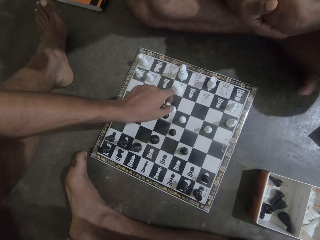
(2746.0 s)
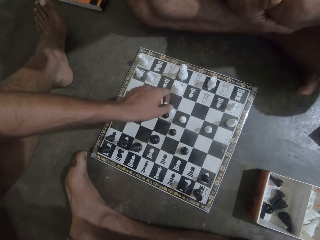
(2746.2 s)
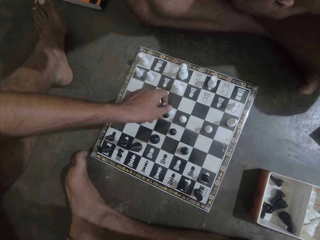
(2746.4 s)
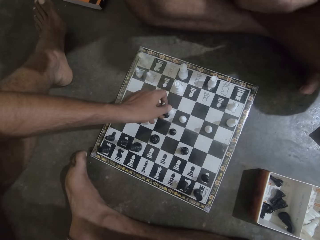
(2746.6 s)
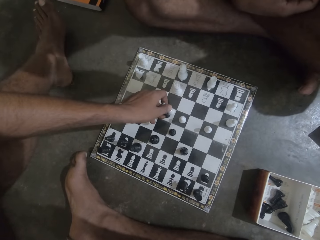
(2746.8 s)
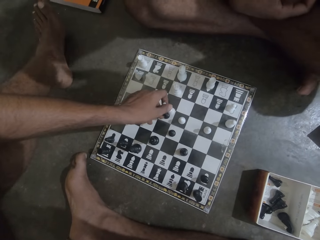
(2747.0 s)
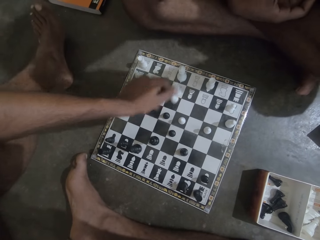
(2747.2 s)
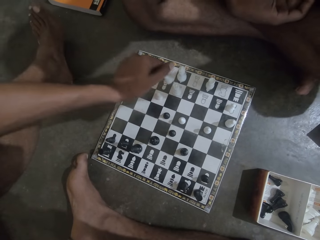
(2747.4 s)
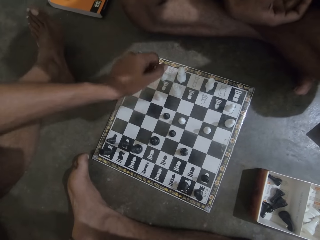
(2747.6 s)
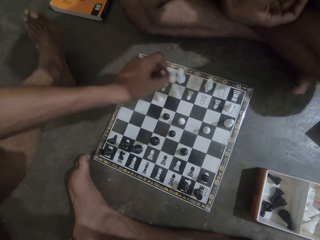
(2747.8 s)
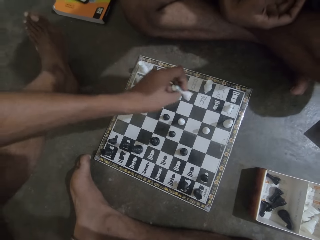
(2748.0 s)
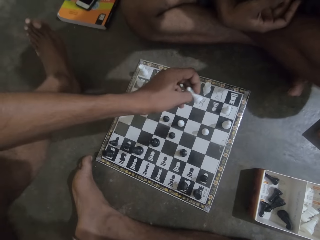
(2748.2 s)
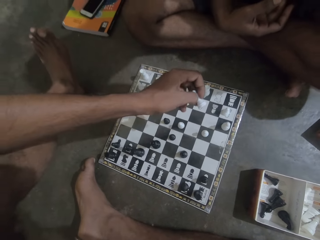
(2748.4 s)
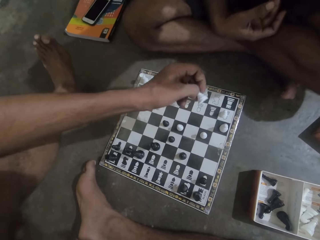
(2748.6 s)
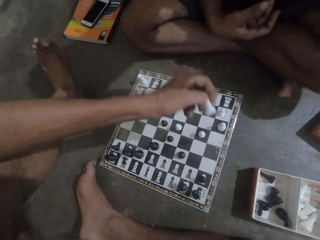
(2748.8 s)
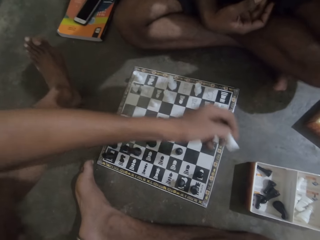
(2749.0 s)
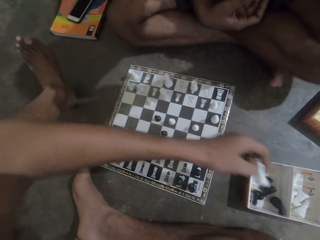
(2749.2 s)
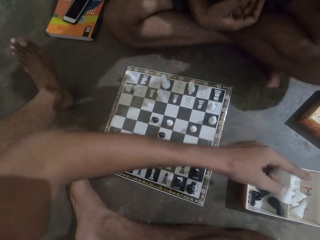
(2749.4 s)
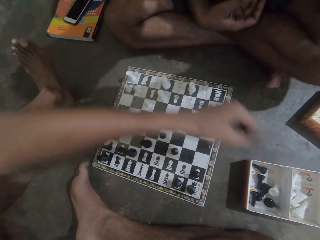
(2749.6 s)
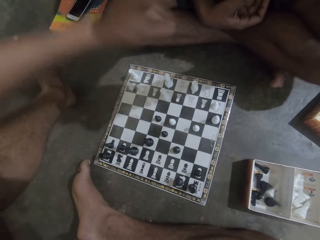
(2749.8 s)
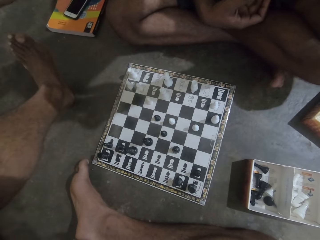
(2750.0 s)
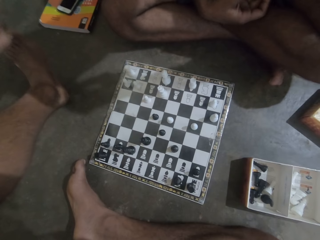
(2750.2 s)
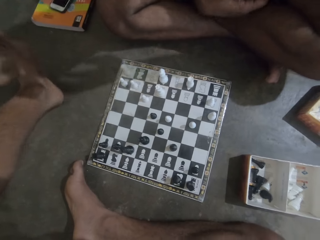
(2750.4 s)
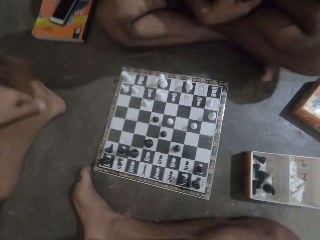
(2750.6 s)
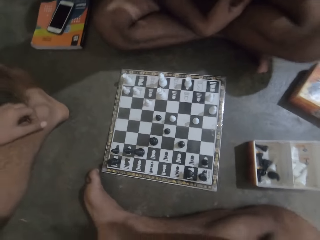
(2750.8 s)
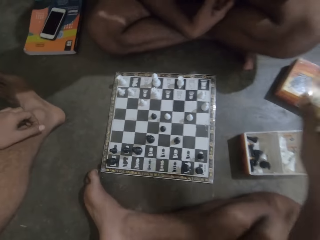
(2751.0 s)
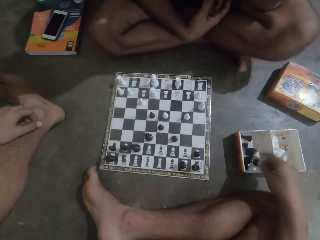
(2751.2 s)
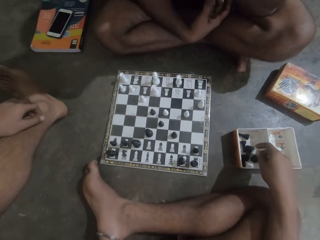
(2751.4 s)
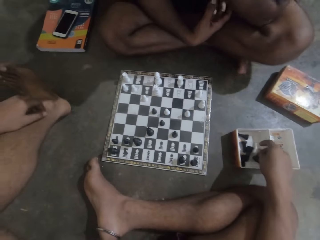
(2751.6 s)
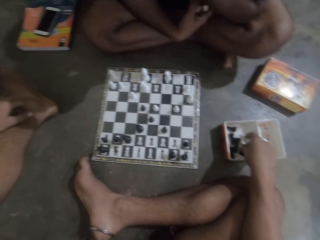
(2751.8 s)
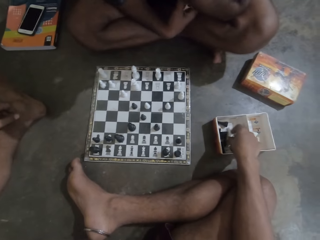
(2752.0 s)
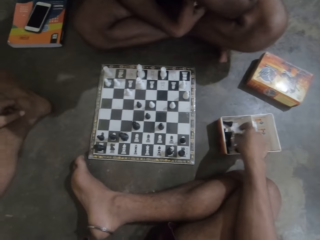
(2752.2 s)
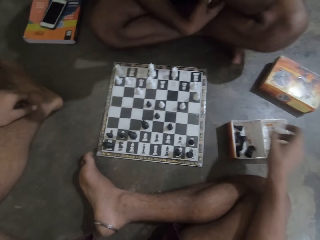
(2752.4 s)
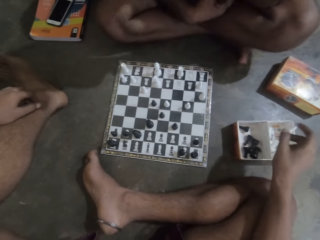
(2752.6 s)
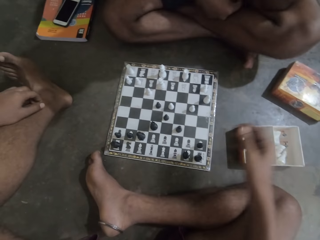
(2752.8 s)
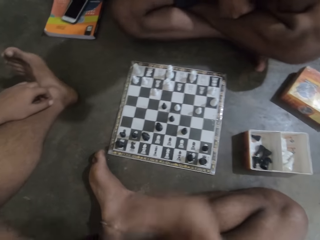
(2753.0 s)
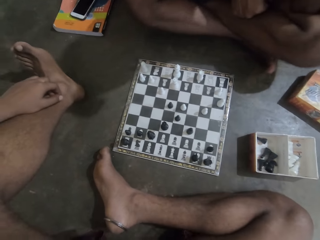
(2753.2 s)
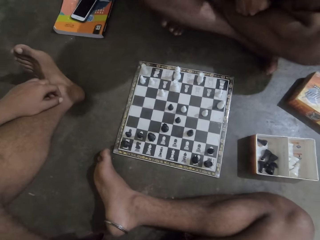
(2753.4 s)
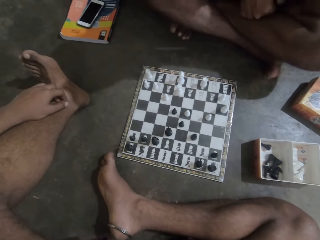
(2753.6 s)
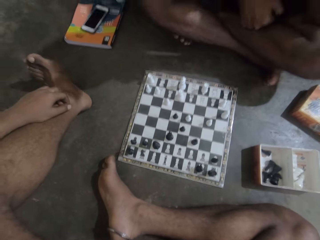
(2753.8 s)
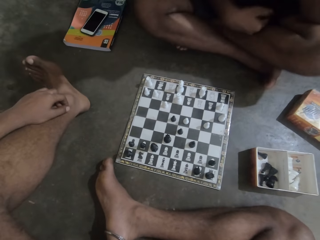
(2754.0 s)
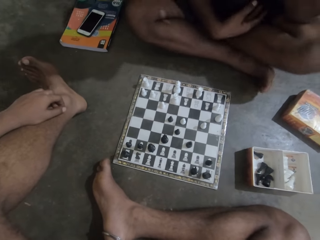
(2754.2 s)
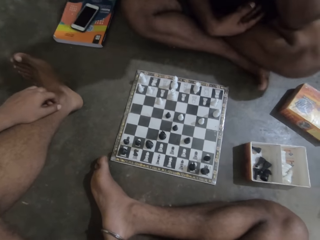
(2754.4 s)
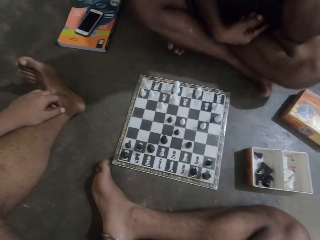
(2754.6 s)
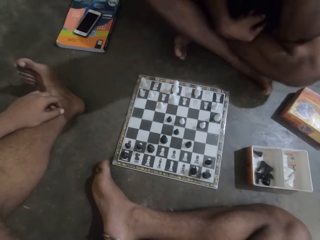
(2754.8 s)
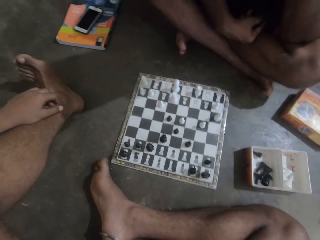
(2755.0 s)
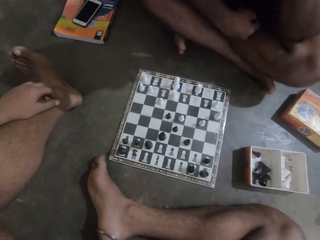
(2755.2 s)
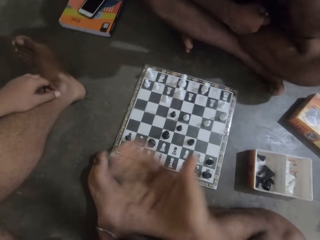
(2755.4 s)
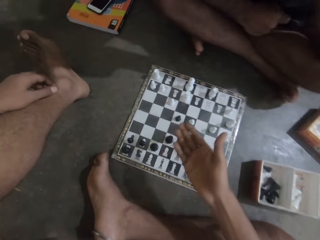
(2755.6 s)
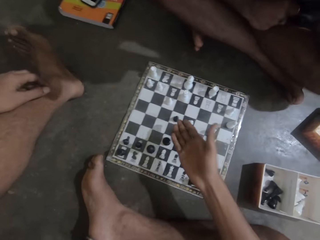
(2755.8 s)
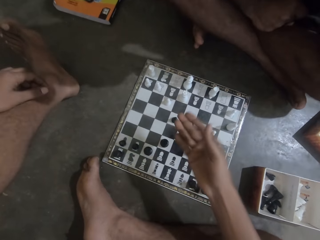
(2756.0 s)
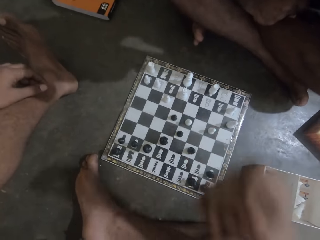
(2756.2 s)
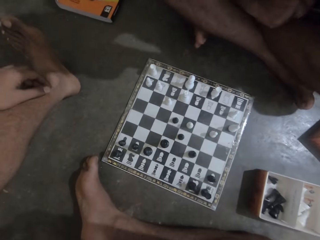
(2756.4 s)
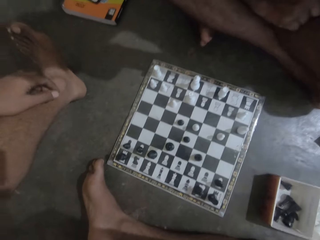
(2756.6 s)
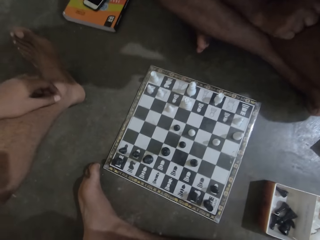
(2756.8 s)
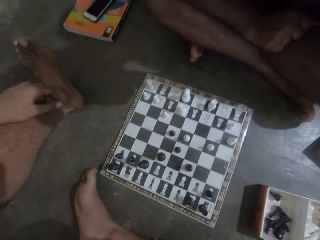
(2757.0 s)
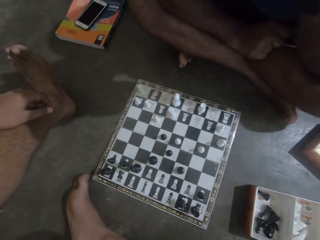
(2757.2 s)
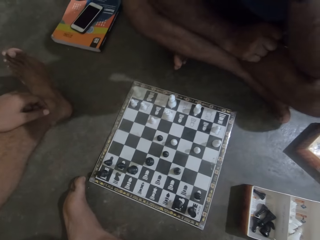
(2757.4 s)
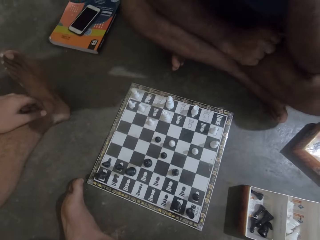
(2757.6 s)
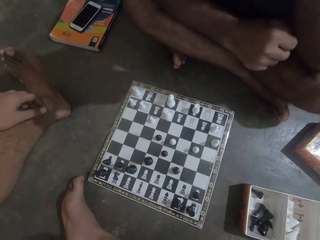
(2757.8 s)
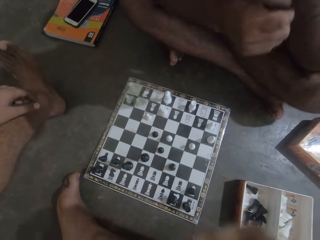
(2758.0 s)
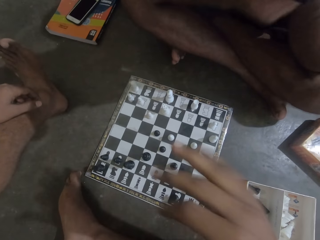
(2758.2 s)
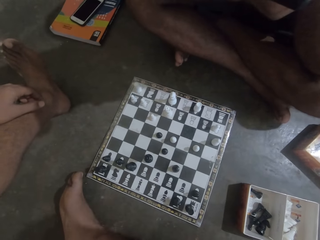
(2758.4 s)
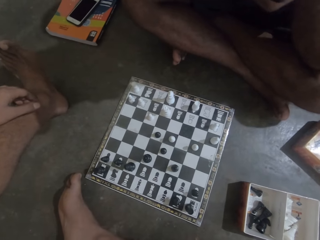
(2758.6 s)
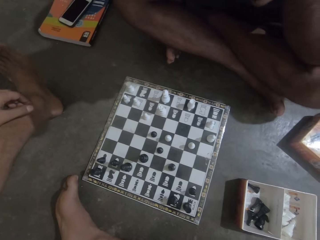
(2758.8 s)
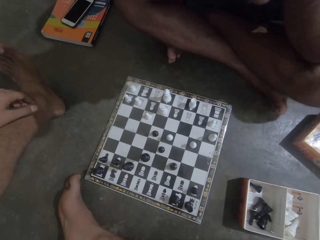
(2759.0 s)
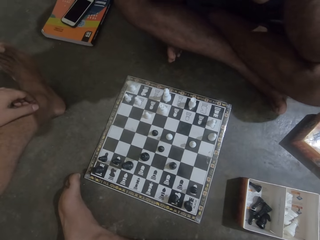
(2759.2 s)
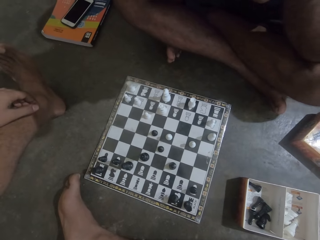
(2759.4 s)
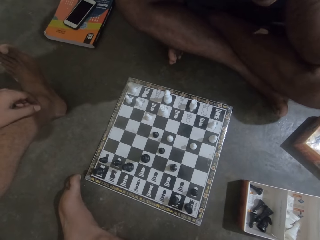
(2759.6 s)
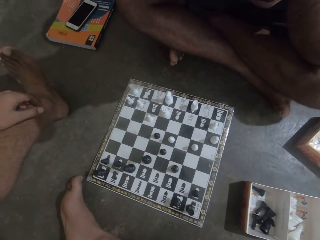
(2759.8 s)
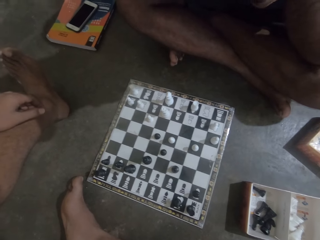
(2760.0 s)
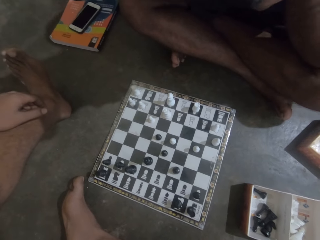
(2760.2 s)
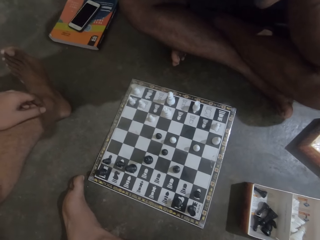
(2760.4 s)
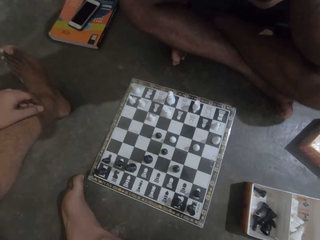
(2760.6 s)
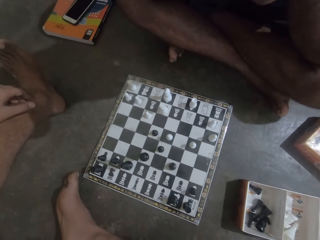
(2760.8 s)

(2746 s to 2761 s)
The camera wearer drops the chess piece on the chess box on the floor. He touches his left foot, touches the box on the floor with his right hand, and picks up a chess piece from the box on the floor with his right hand. He points towards the chess board. He moves his hand over the chess piece. He stops moving the hand.

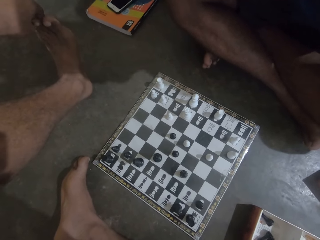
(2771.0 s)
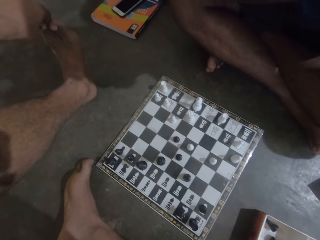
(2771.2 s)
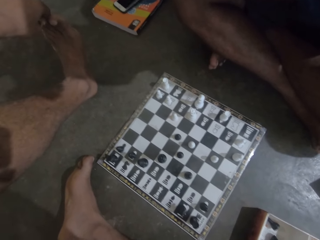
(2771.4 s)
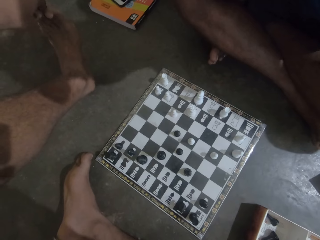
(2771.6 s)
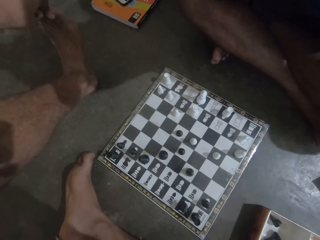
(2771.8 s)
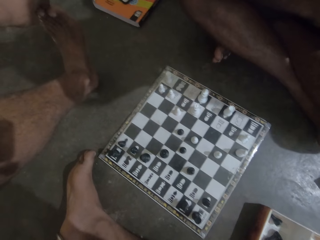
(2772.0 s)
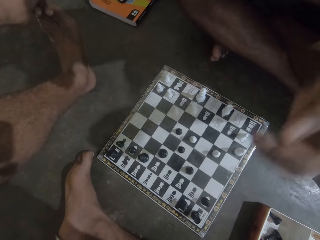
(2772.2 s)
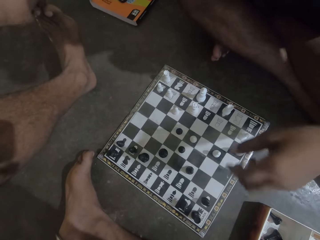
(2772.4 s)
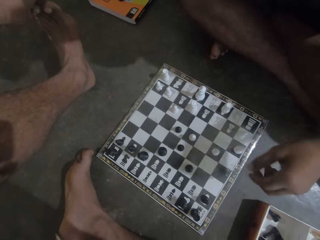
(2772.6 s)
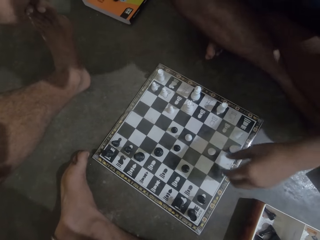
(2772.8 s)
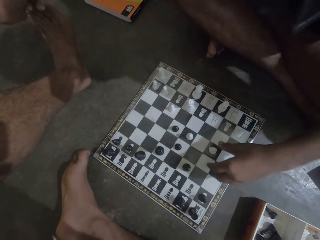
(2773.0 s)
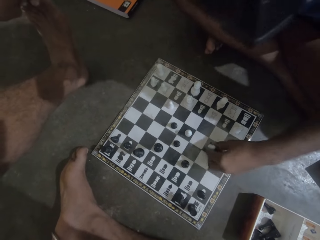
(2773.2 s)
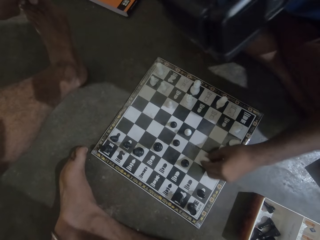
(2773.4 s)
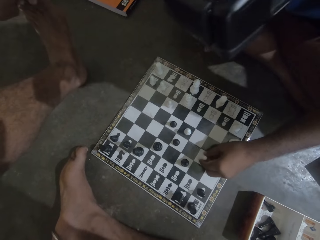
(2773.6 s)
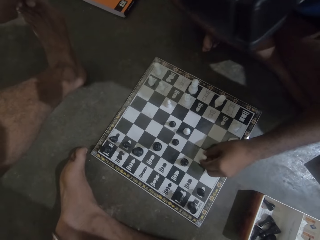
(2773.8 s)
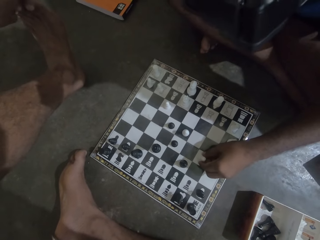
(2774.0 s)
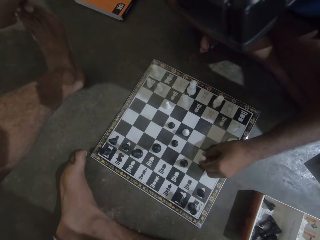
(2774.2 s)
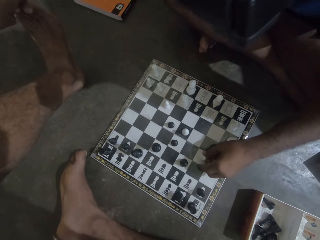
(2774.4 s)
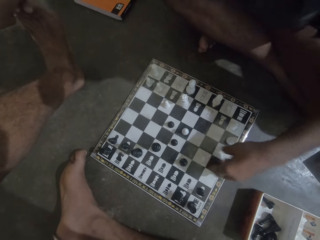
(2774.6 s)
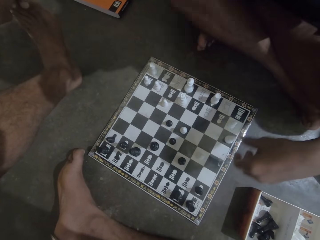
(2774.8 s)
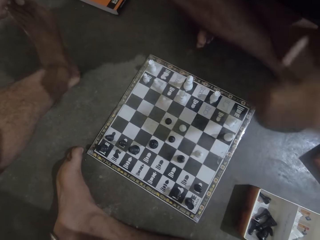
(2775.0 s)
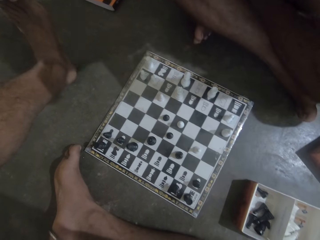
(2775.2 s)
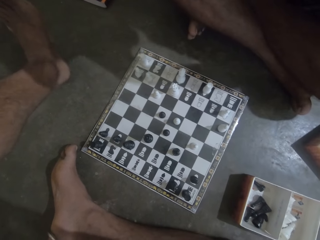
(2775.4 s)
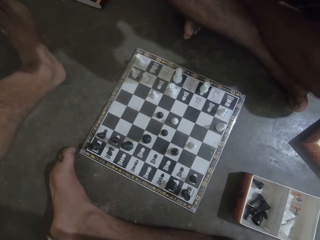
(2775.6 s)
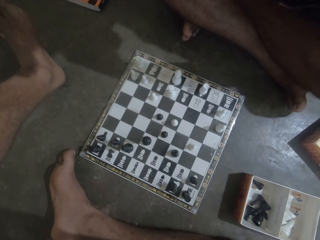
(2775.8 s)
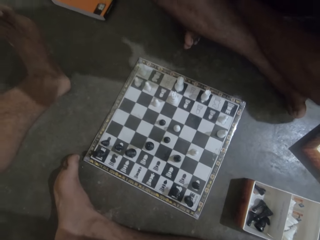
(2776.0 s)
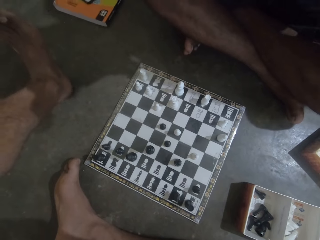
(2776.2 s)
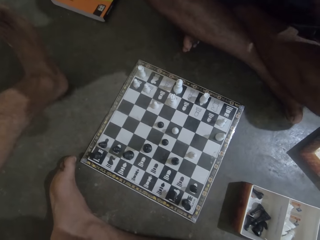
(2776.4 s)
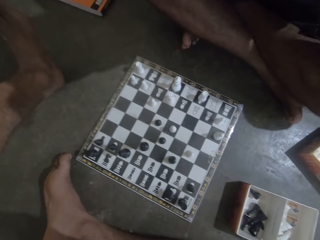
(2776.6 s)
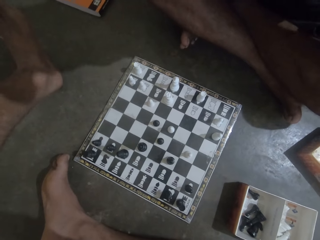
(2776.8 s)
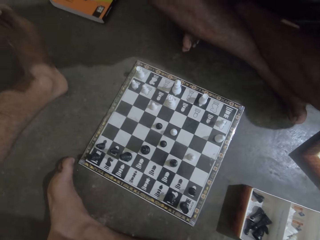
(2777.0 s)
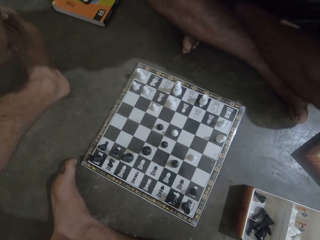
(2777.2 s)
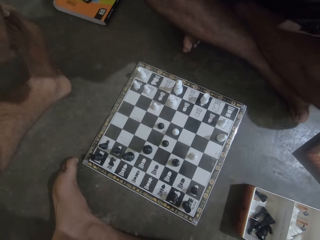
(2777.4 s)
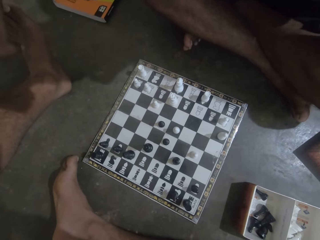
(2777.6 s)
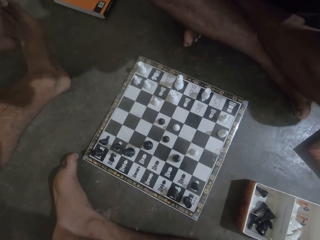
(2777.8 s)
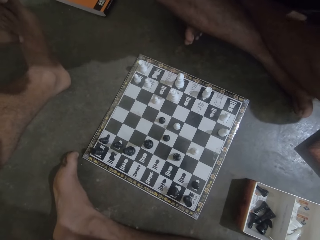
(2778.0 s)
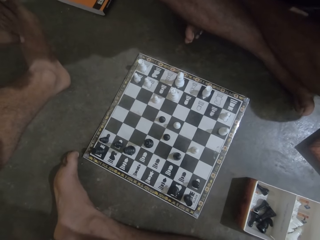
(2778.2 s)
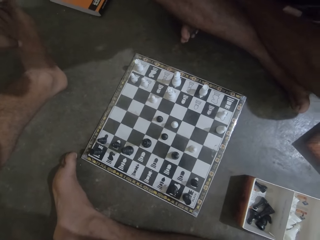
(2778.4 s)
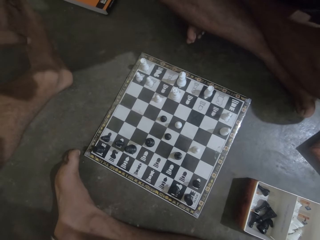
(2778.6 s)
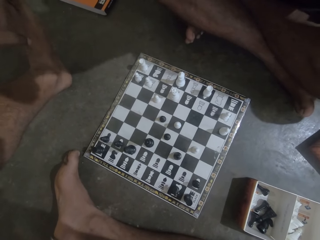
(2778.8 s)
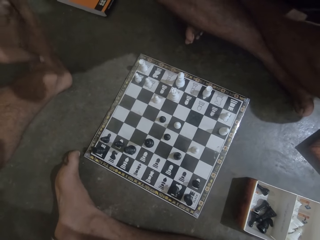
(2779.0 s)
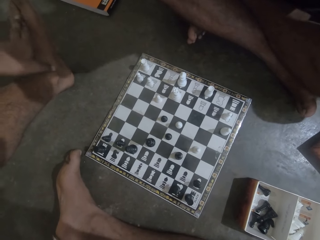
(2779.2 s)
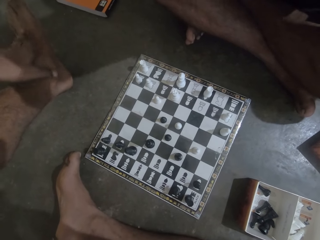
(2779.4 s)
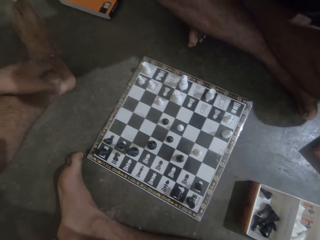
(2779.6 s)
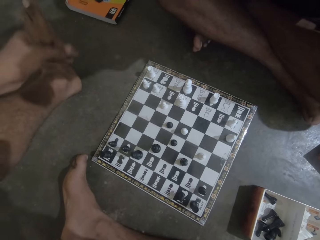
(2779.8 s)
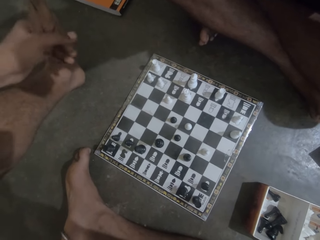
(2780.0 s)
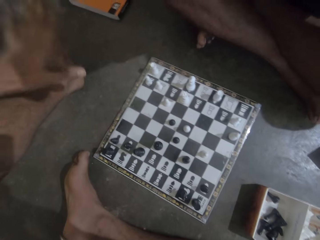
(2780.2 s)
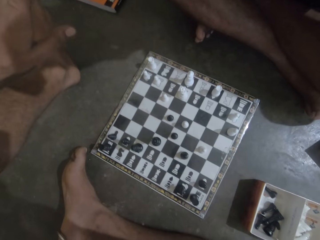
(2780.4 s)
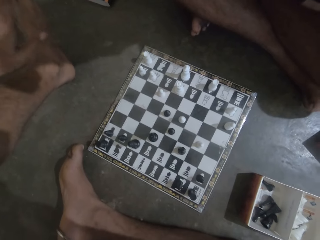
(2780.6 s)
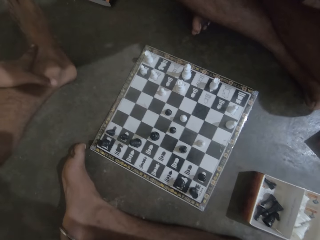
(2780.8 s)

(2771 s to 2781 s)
A man holds a chess piece. The man moves the chess piece on the chess board. The camera wearer unhands the chess piece. They touch the foot.
